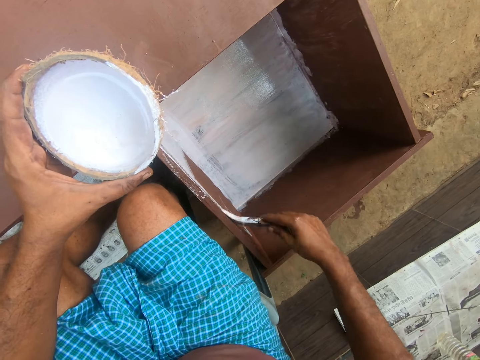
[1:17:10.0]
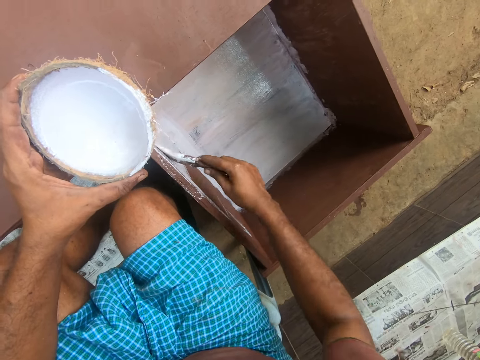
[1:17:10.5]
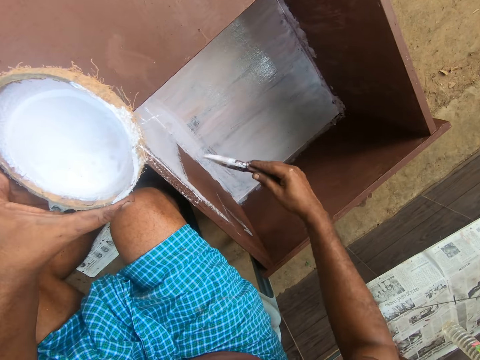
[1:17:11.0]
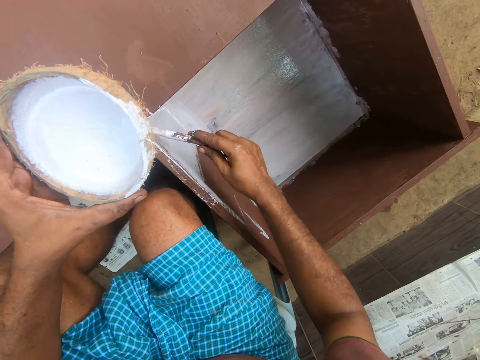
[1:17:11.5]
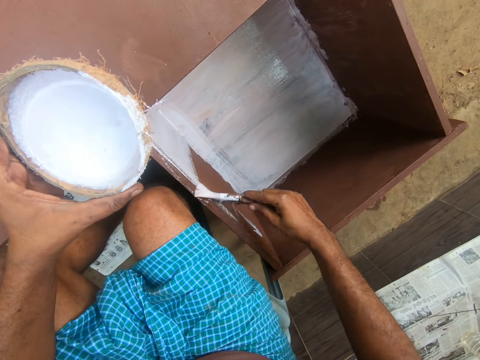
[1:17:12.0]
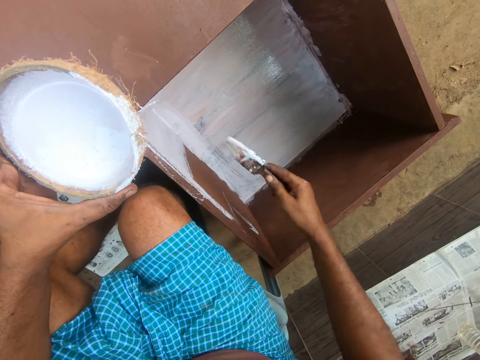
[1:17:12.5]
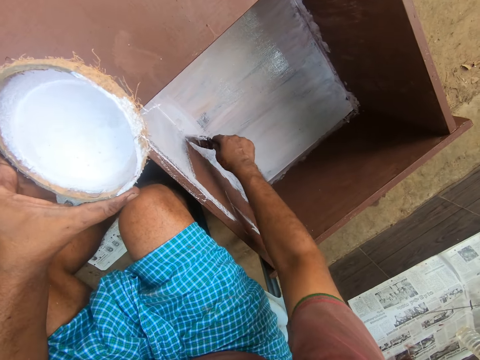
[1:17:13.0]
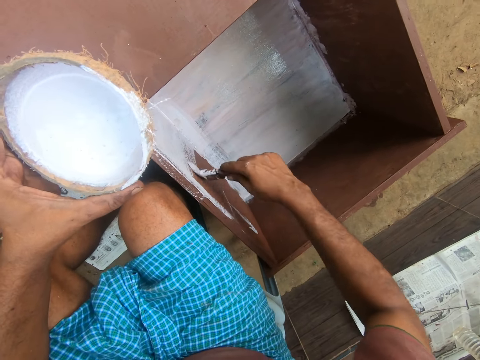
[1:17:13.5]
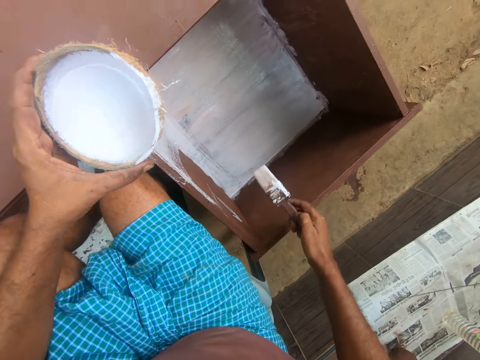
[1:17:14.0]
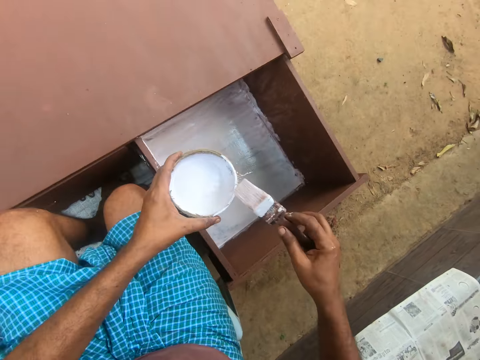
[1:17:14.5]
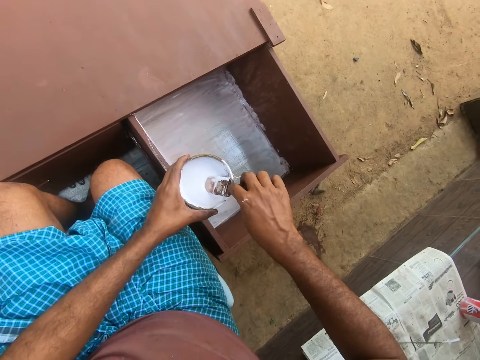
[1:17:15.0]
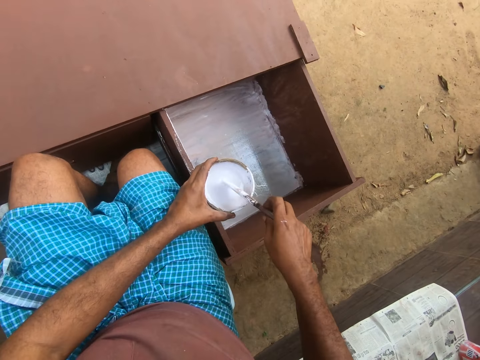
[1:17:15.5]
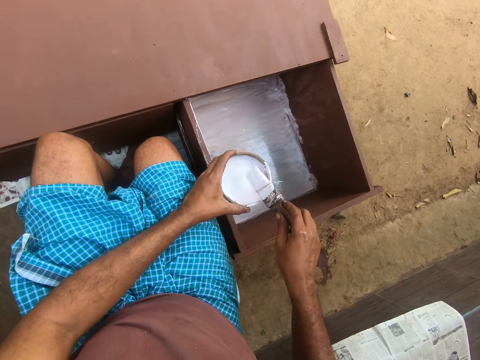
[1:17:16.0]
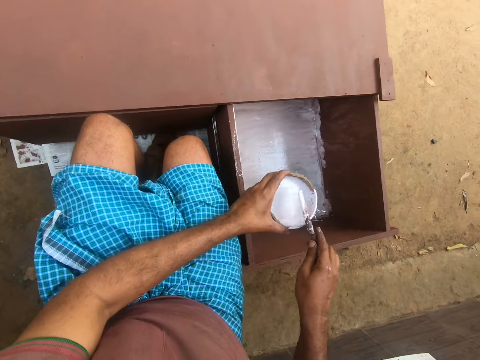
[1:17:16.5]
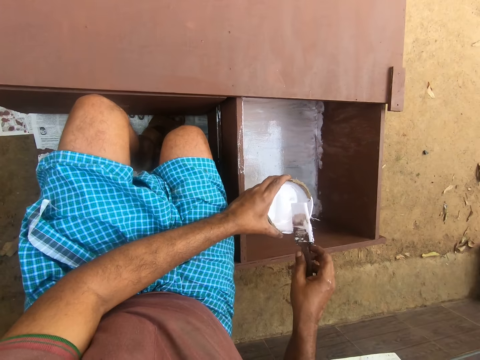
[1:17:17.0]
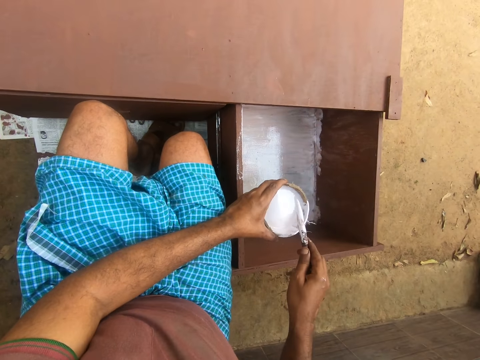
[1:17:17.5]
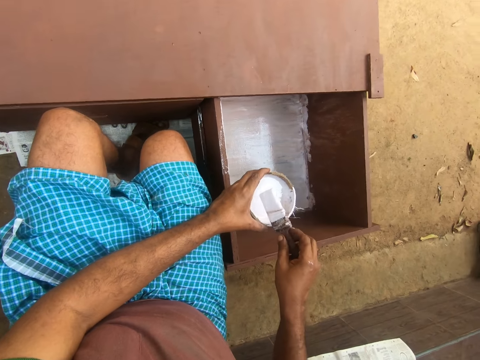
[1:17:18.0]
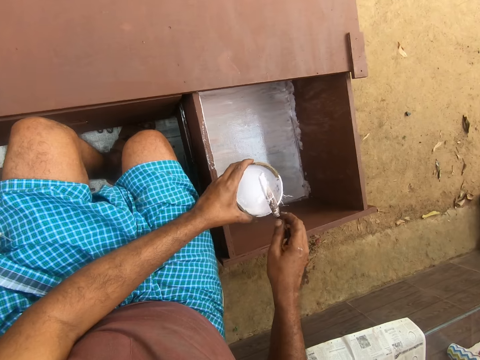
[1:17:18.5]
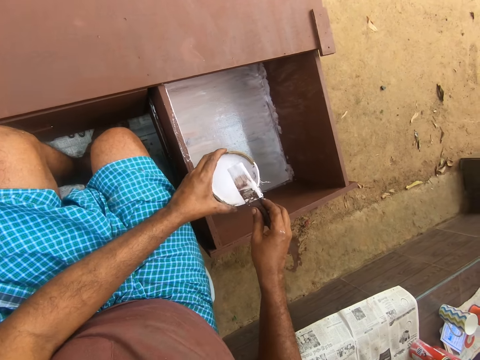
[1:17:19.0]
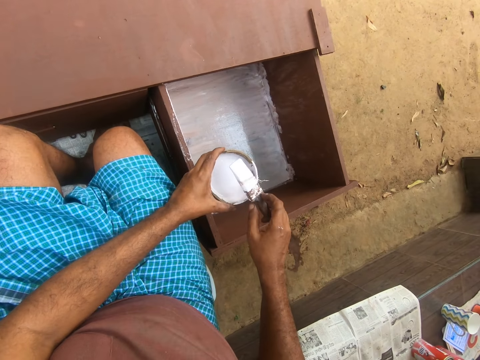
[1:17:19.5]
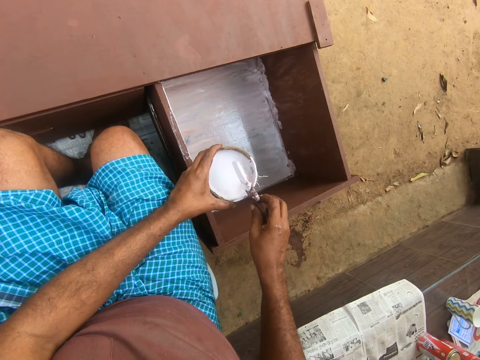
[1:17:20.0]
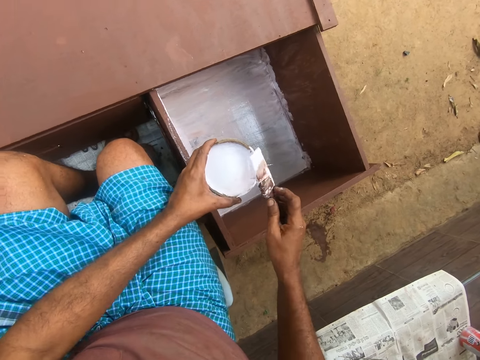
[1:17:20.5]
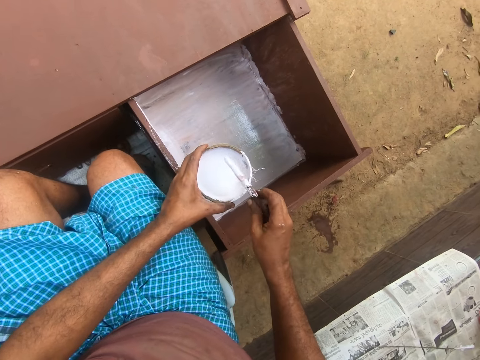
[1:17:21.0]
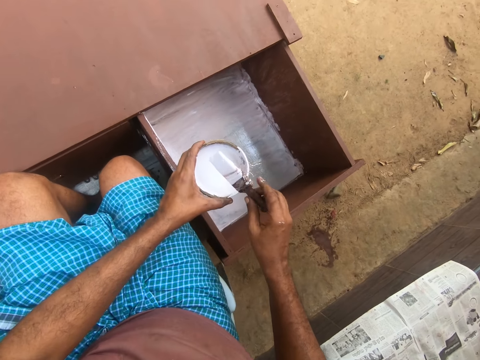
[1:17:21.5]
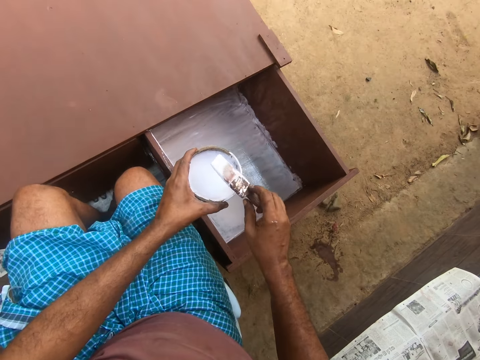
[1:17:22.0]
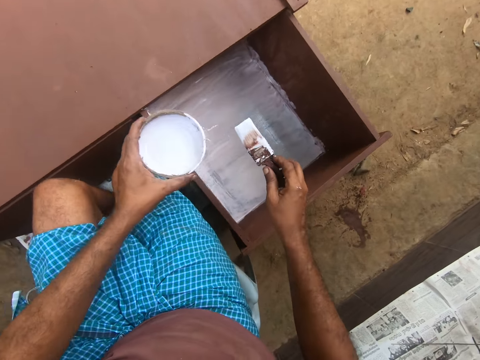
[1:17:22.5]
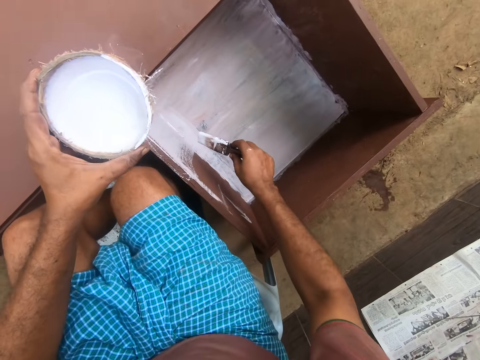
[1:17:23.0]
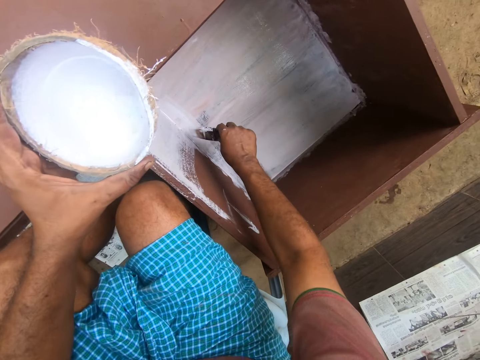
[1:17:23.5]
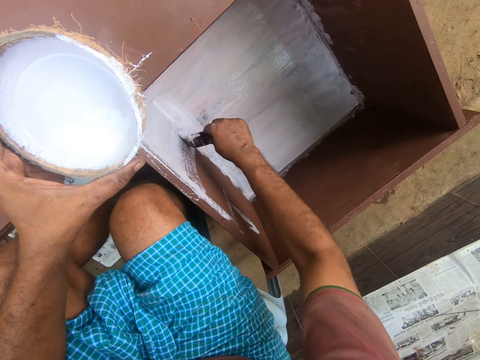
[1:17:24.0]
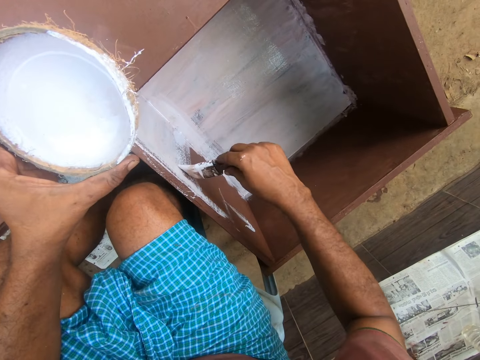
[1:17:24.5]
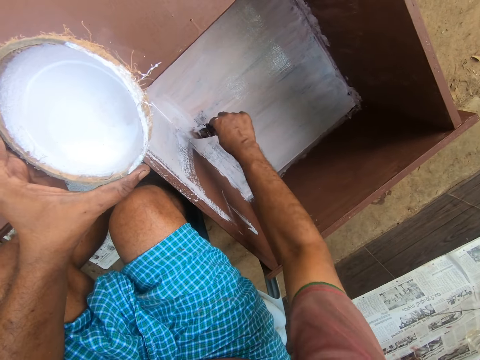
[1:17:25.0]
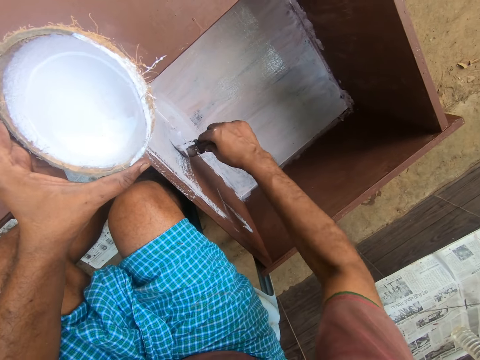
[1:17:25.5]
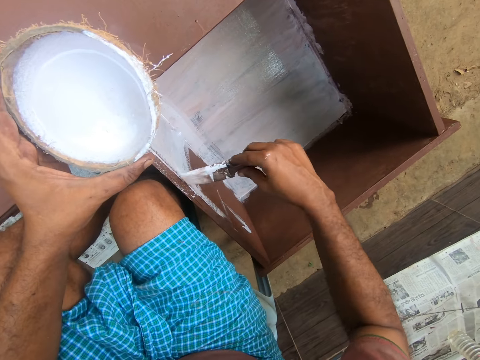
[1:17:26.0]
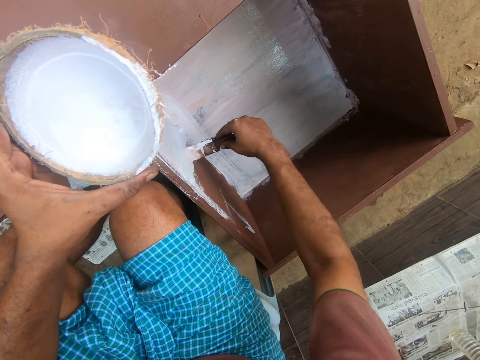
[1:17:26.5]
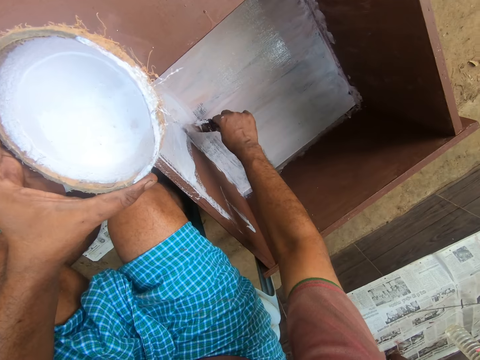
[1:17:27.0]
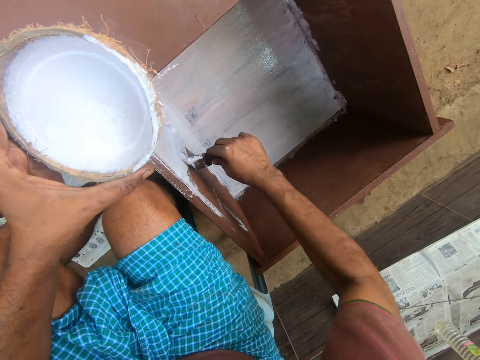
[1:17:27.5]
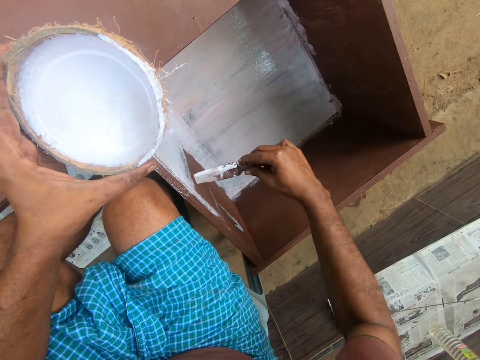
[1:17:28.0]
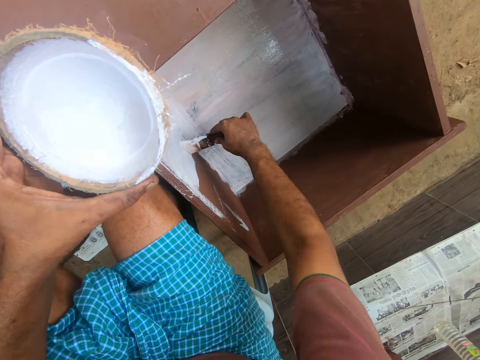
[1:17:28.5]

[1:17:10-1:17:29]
The camera wearer dips the paint brush in the paint in the coconut shell. They twist the paint brush on the coconut shell. They paint the drawer with the paint brush.

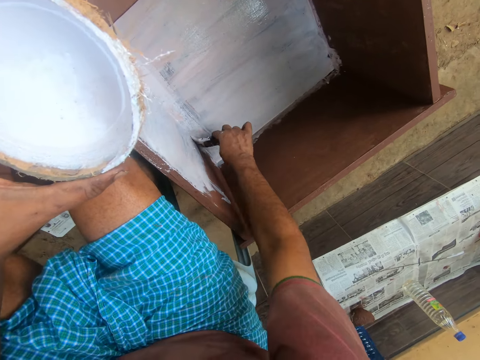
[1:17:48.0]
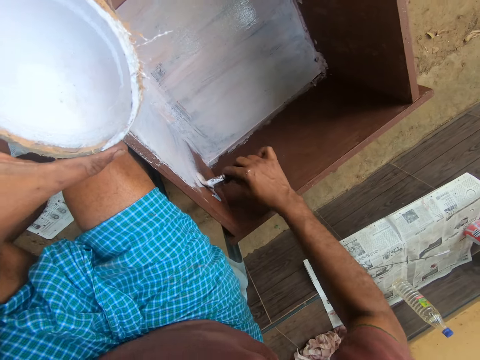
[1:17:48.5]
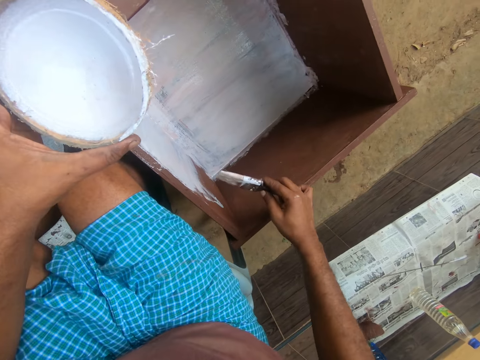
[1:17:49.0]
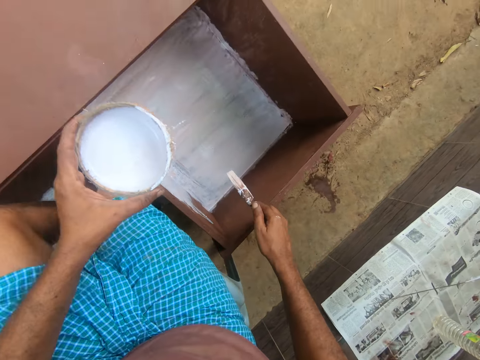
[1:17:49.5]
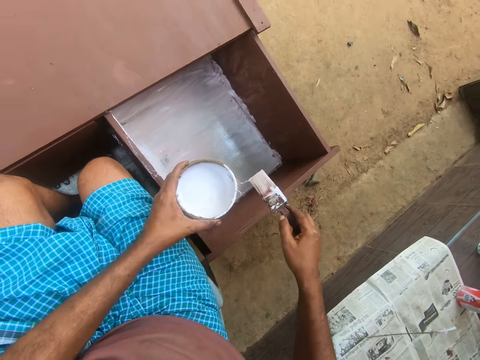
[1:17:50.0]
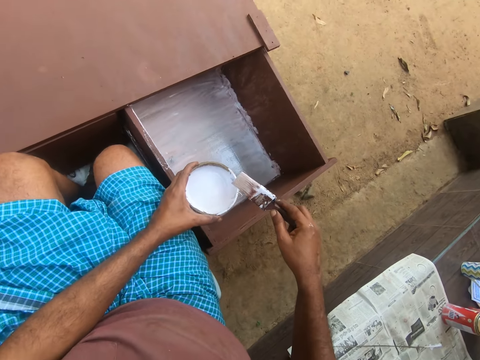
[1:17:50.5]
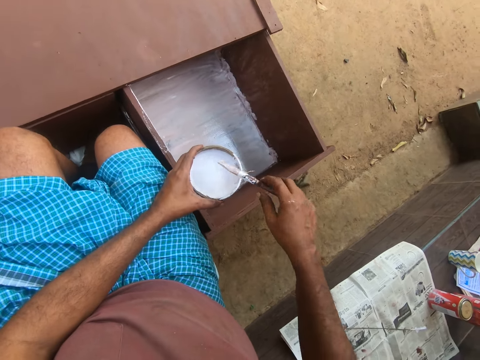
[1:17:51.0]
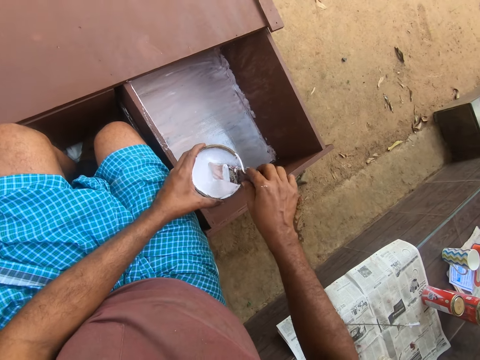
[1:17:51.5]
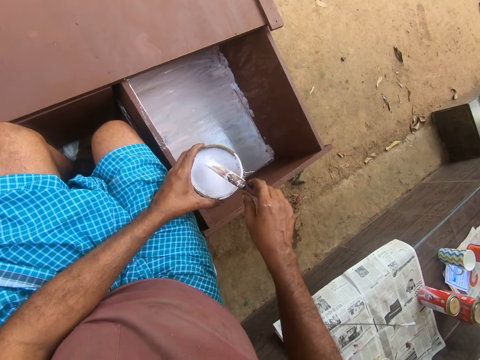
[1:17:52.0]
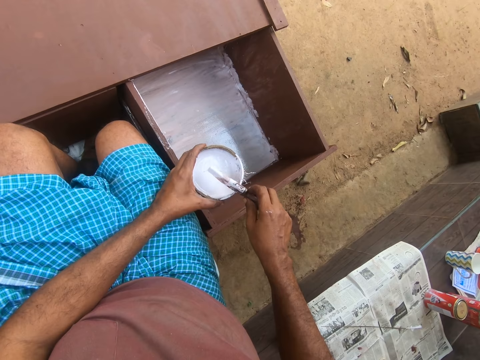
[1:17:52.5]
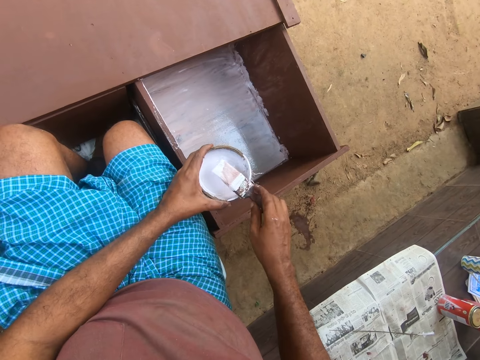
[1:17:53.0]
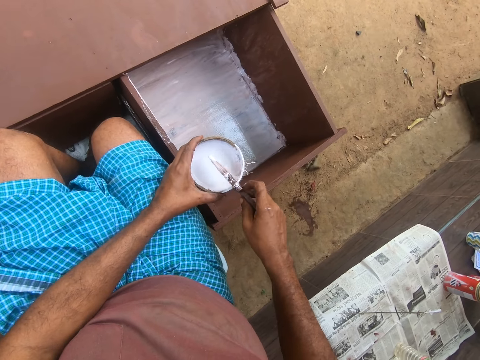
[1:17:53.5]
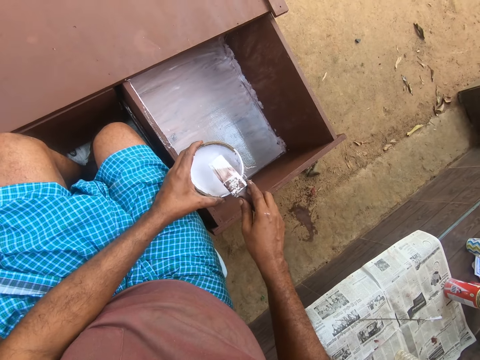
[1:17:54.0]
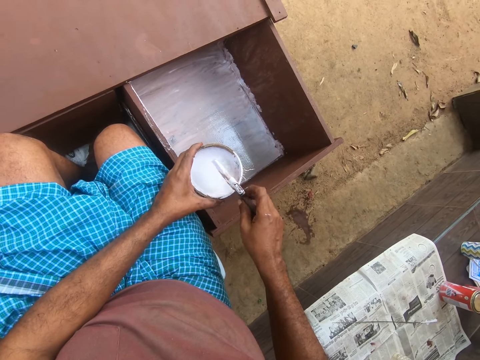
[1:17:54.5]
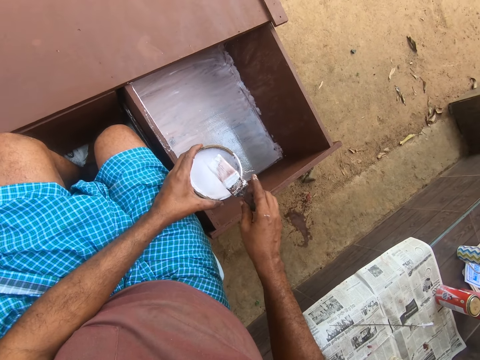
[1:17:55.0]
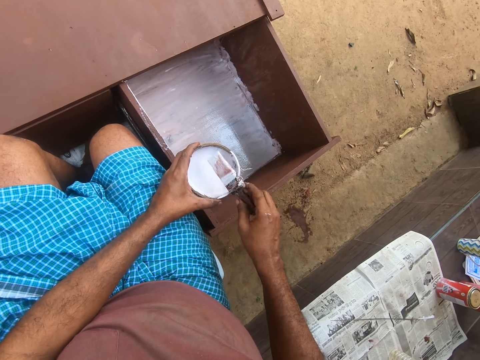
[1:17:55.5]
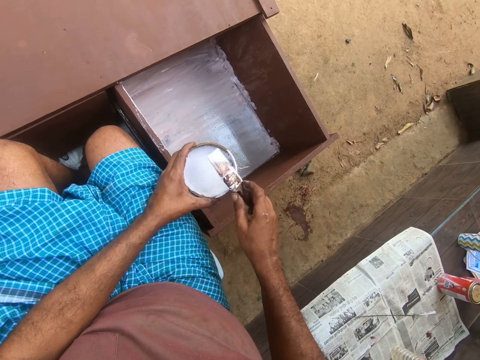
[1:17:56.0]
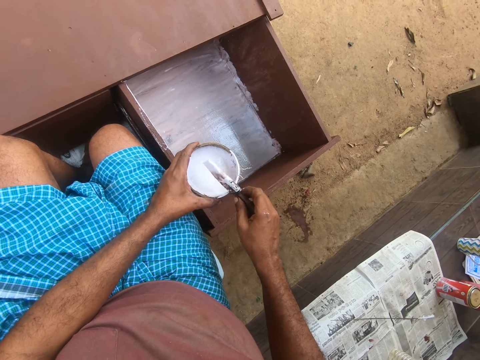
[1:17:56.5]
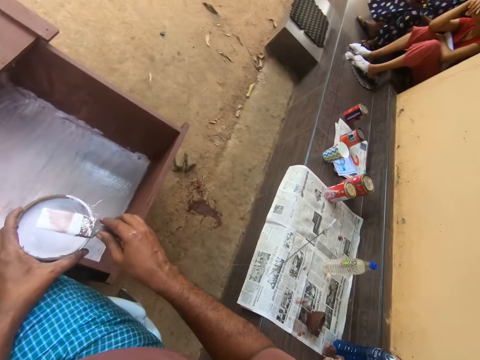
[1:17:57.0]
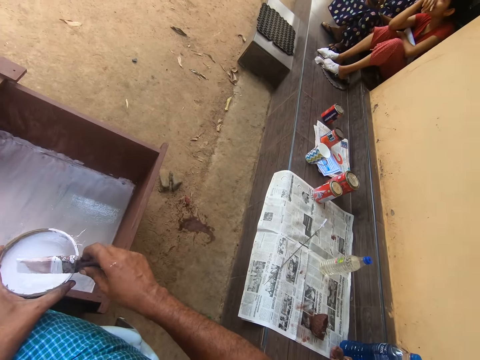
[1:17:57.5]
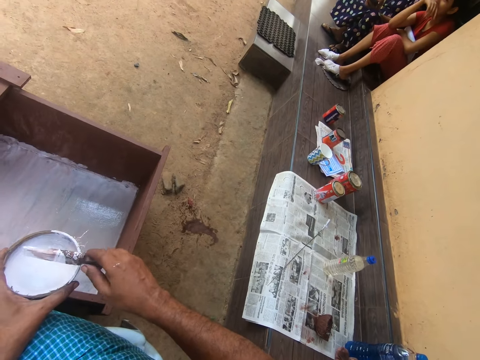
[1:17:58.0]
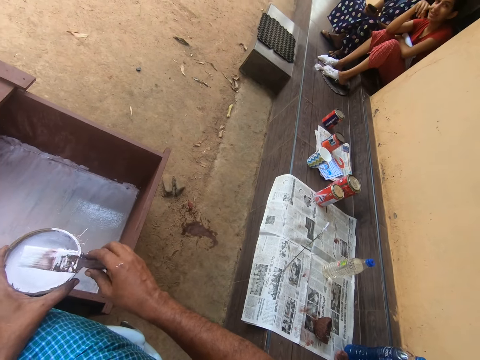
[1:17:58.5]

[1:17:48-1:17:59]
The camera wearer dips the paint brush in the paint in the coconut shell. They twist the paint brush on the coconut shell. They turn.
